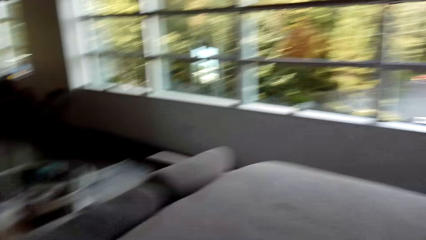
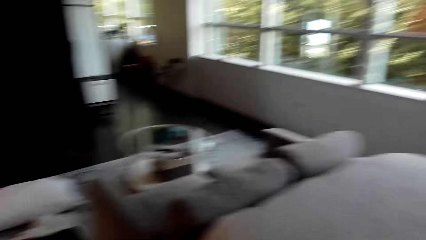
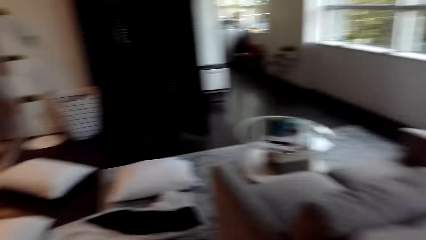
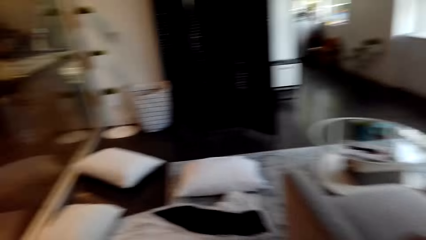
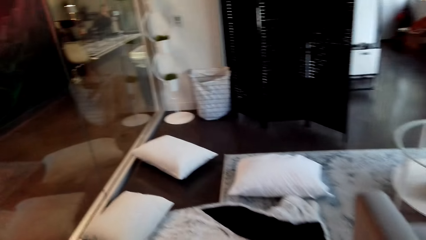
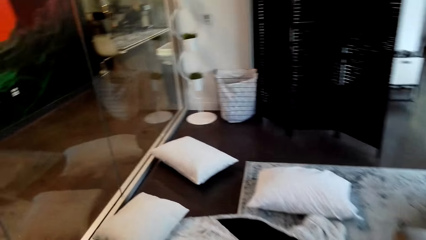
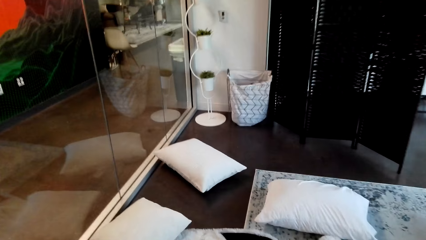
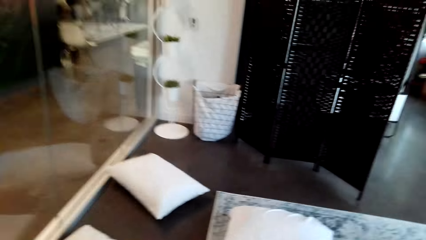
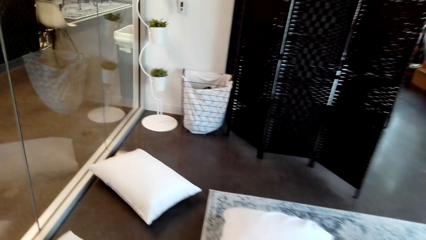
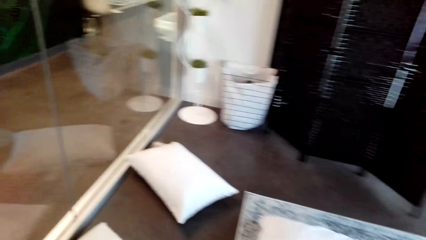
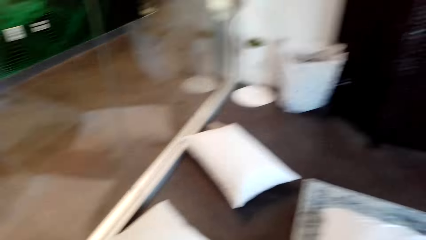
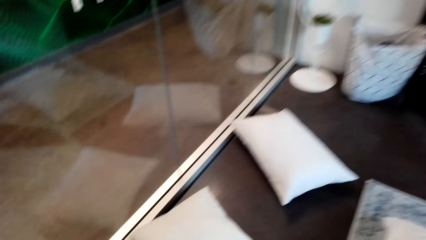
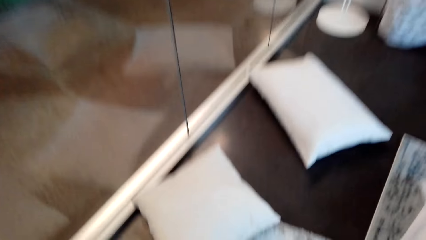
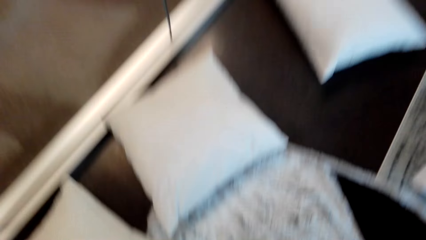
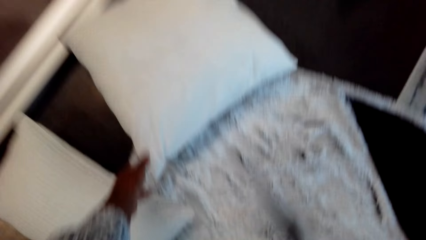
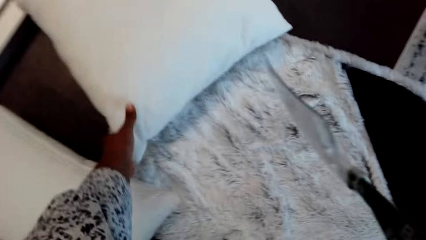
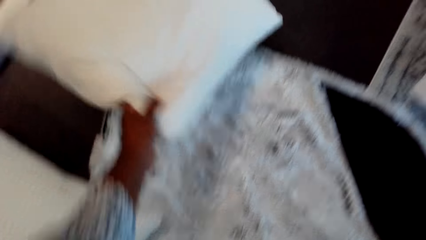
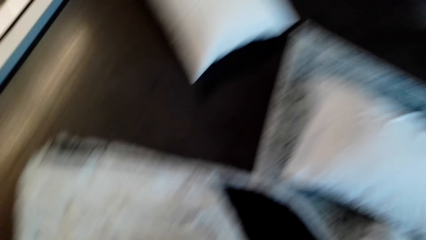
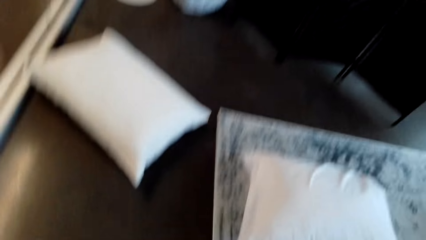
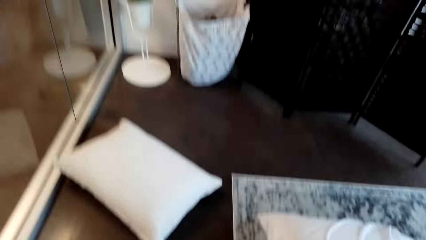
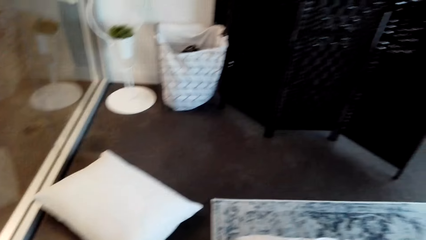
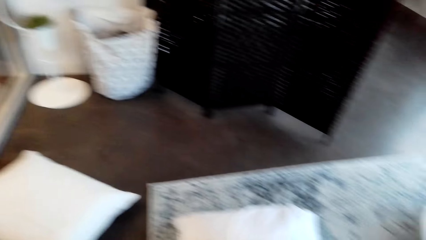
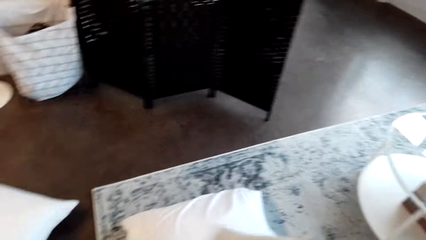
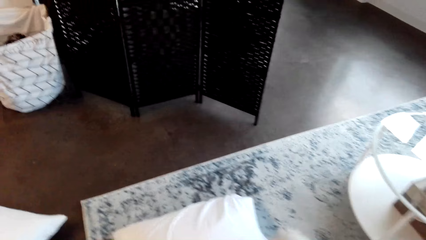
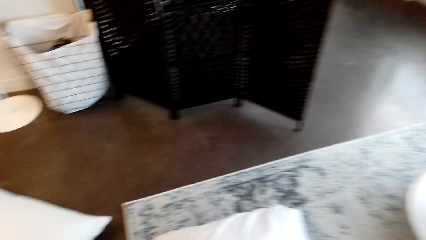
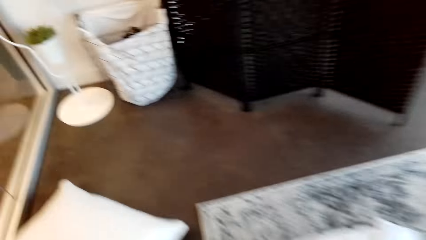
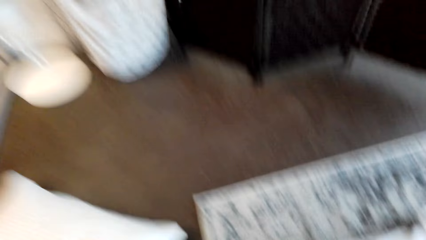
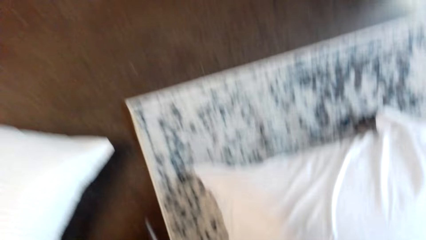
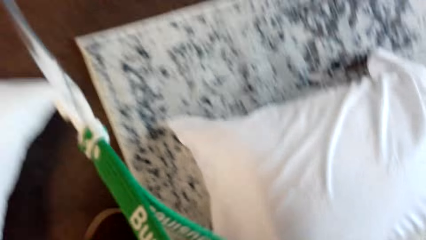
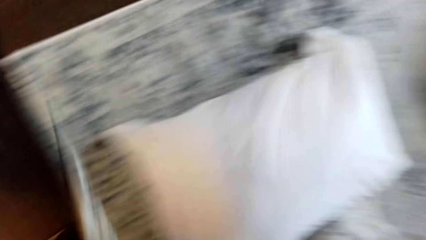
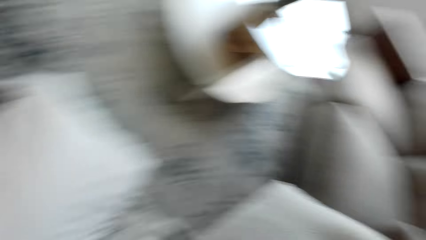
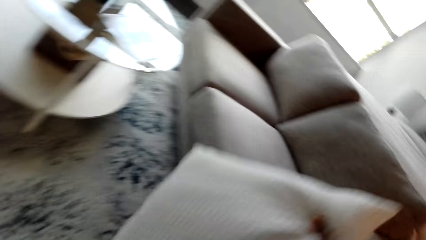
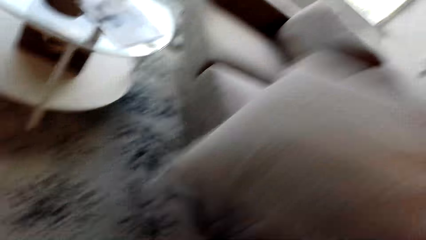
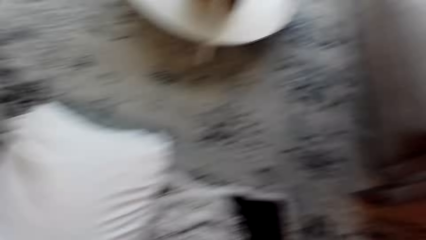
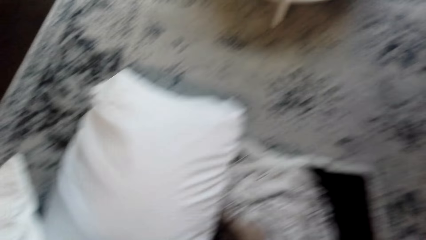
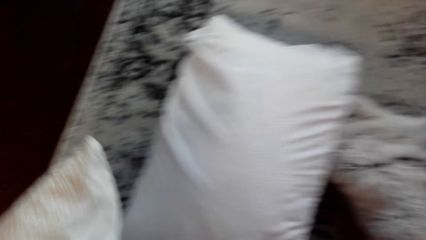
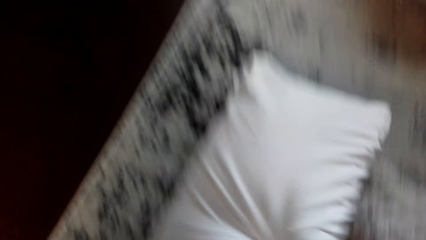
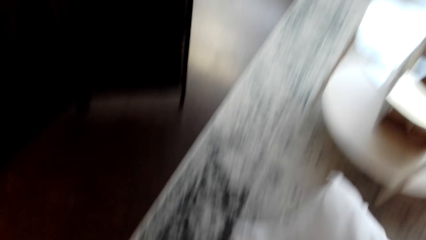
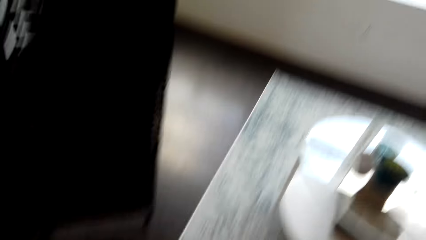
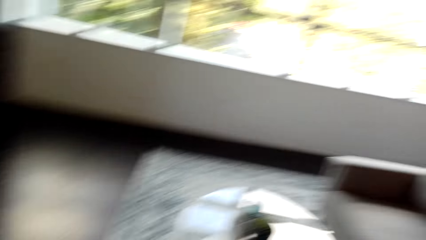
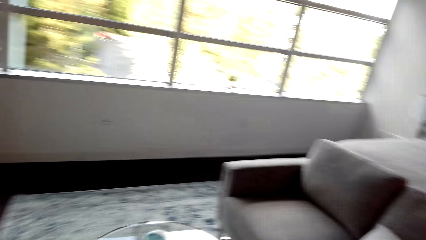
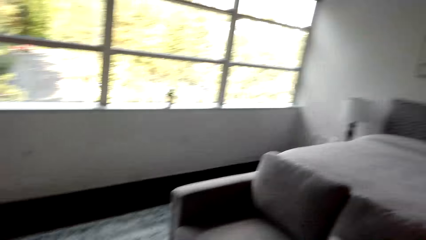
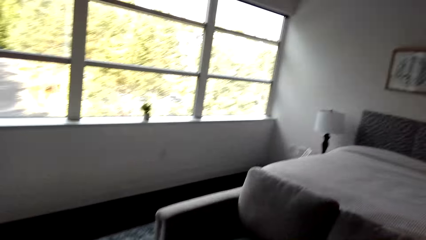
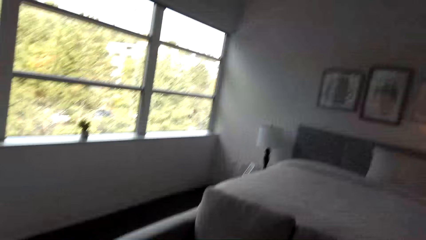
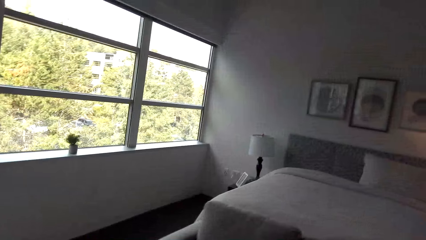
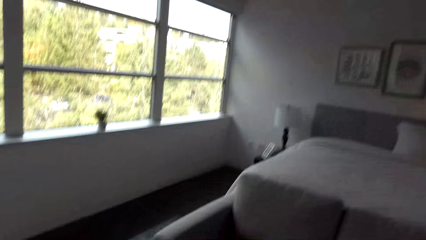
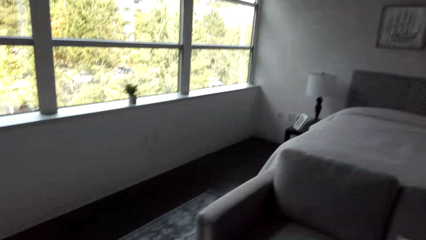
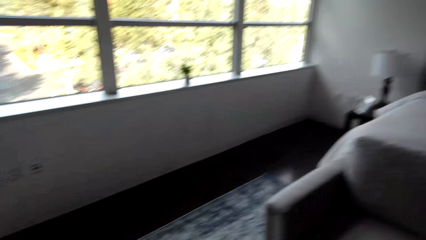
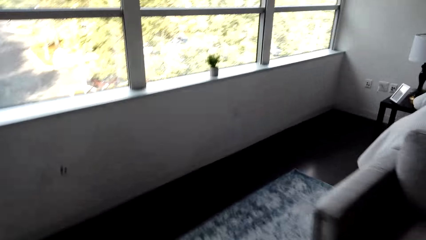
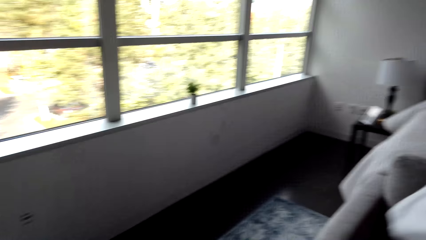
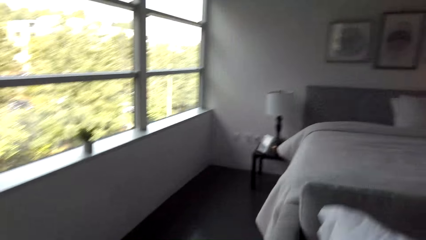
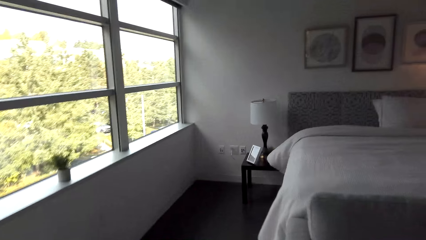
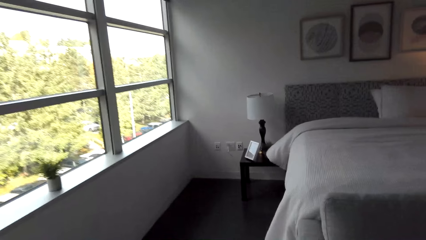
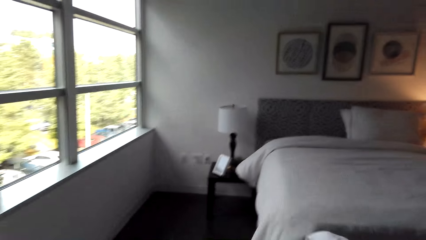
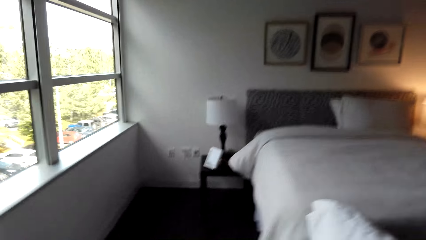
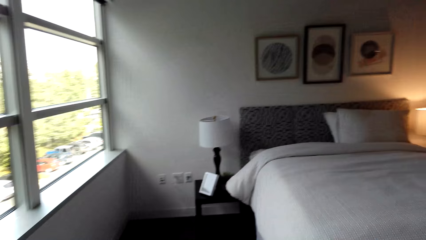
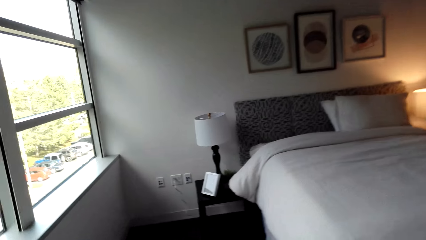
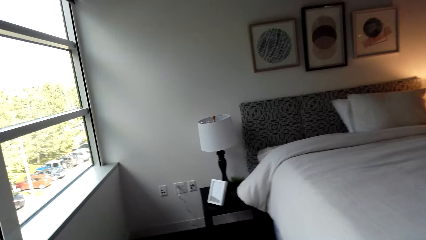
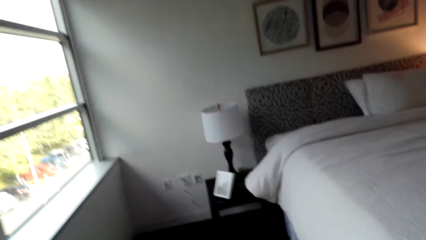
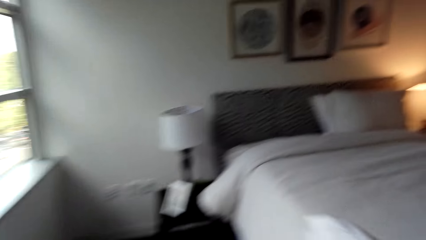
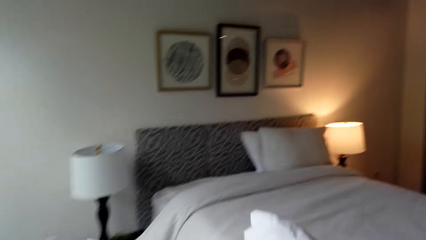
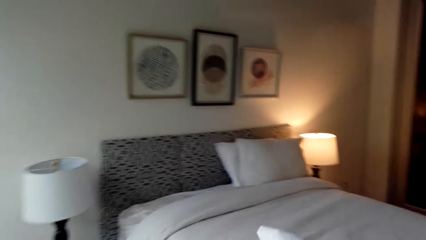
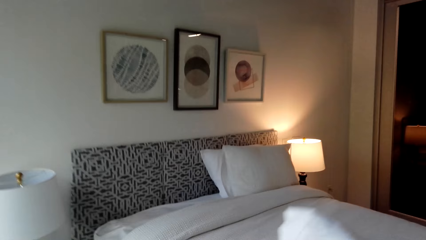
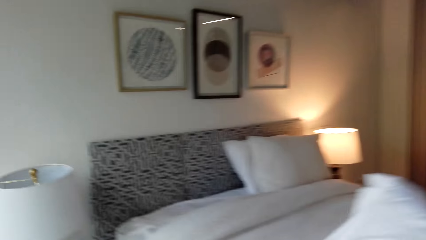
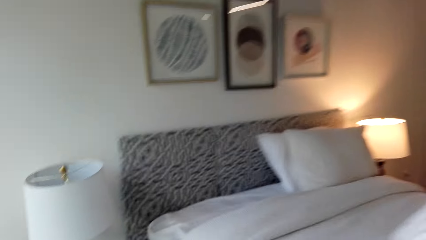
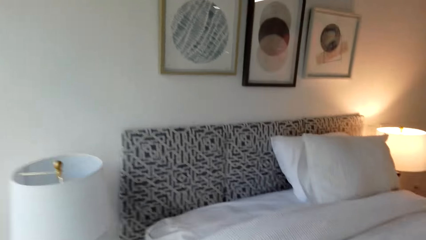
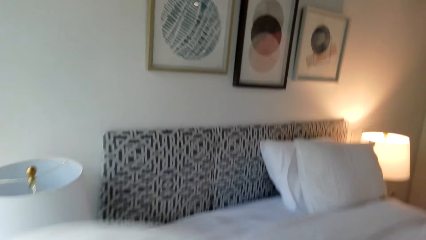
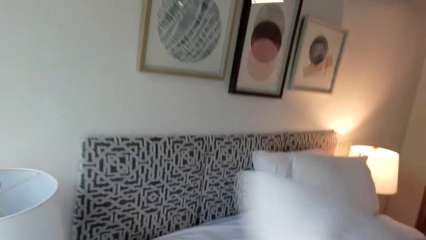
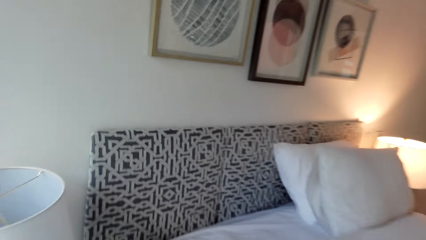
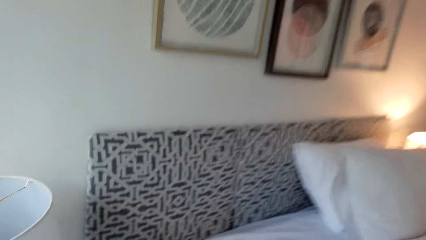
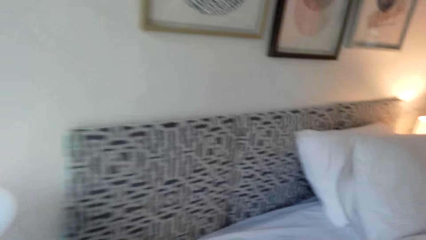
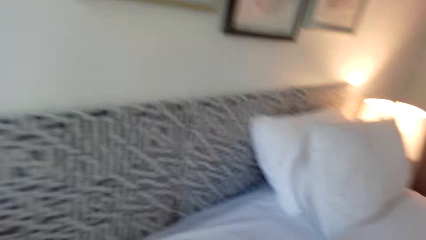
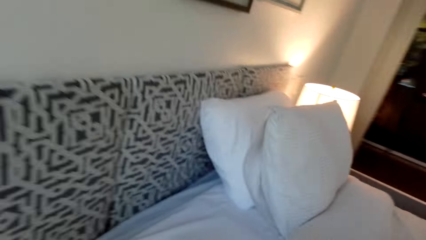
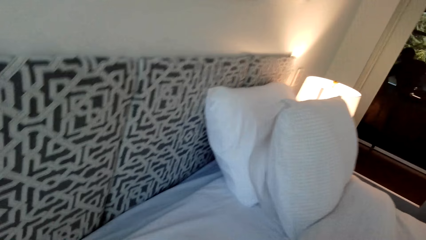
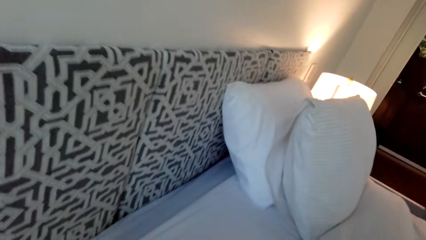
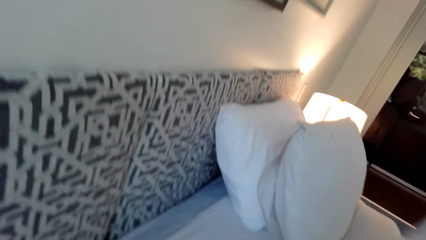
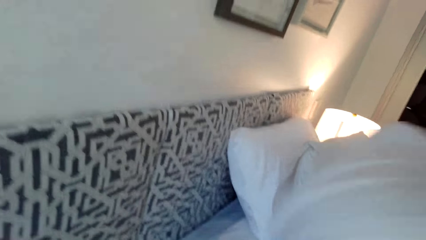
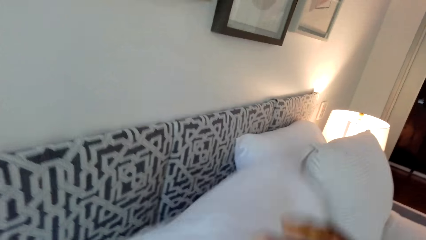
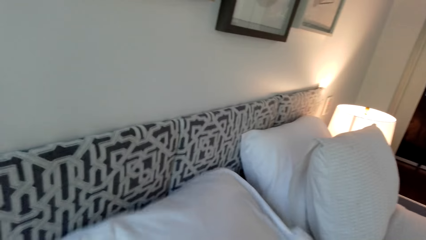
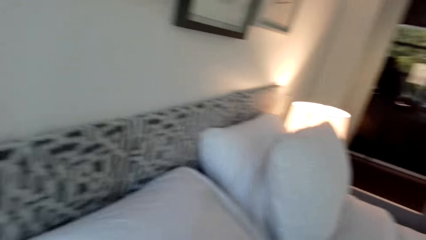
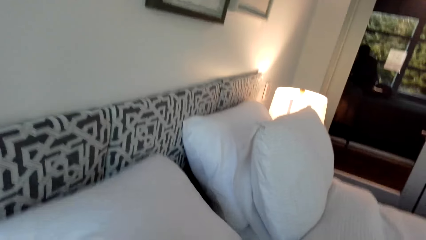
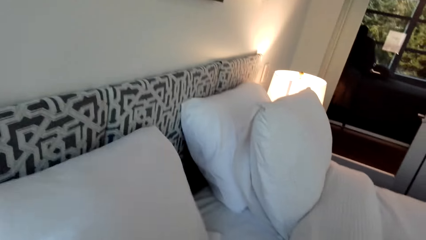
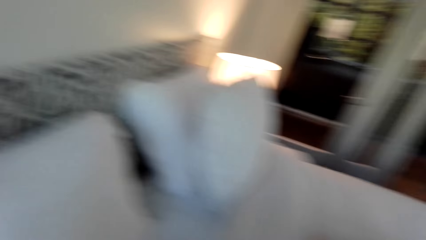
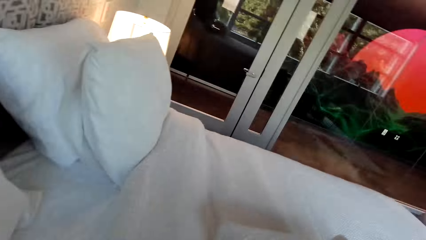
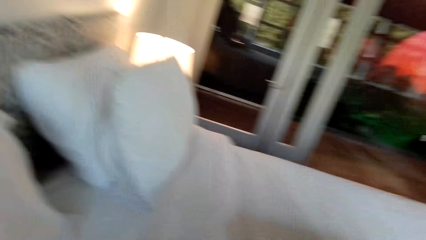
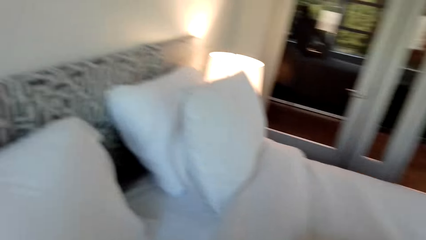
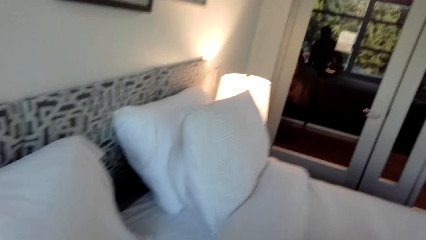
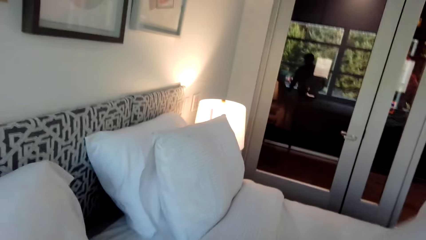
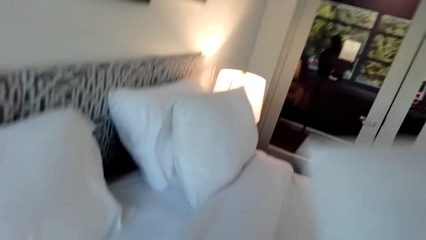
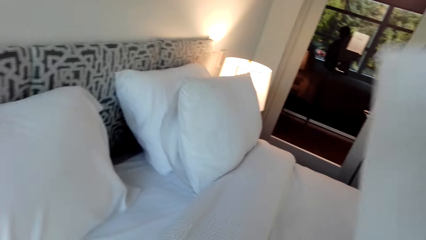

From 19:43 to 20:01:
The camera wearer walks around the bedroom. They pick up the bed pillows. They throw the pillow on the bed. They take more pillows. They walk around the bedroom. They put the bed pillows on the bed. They put the pillow on the bed.
